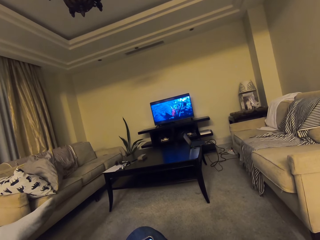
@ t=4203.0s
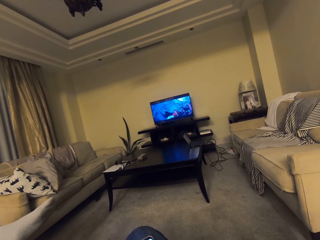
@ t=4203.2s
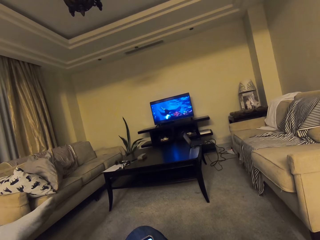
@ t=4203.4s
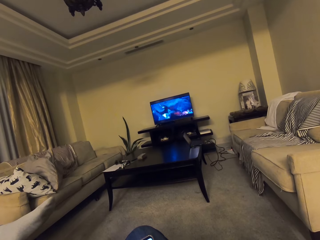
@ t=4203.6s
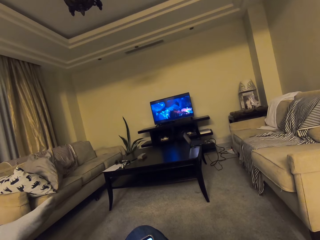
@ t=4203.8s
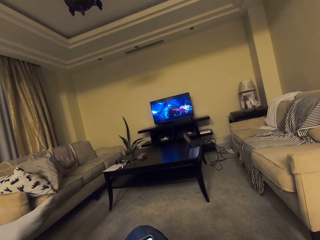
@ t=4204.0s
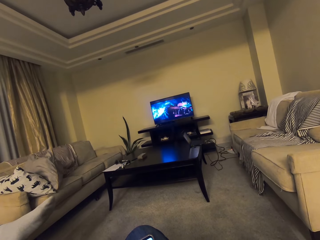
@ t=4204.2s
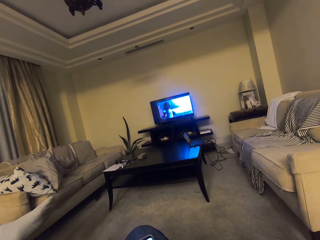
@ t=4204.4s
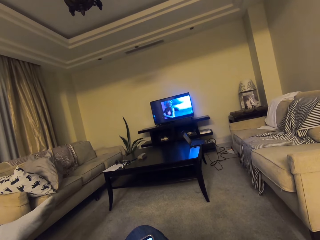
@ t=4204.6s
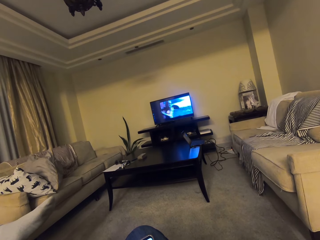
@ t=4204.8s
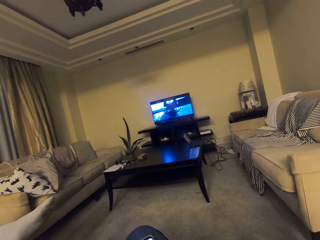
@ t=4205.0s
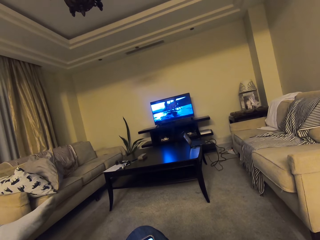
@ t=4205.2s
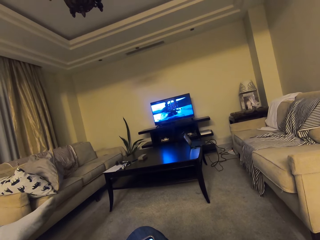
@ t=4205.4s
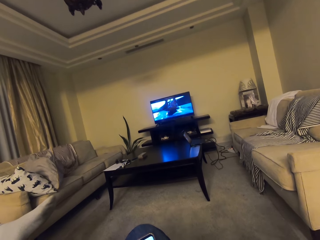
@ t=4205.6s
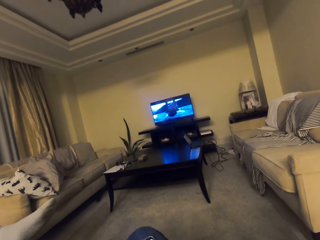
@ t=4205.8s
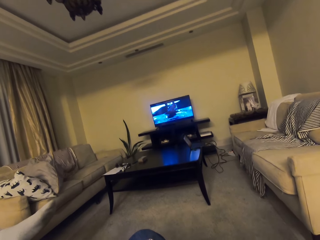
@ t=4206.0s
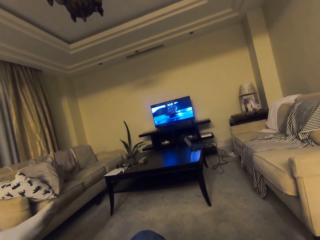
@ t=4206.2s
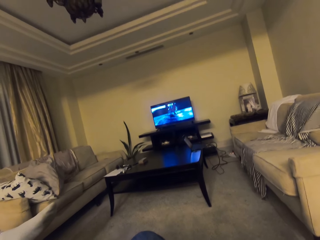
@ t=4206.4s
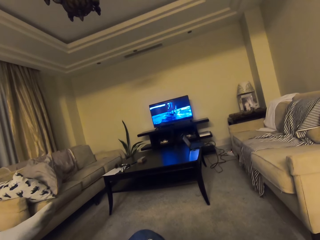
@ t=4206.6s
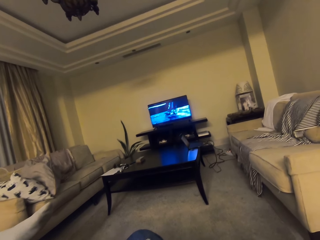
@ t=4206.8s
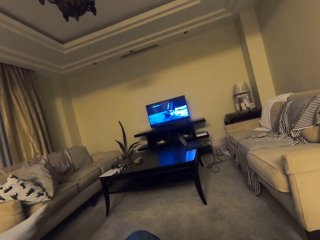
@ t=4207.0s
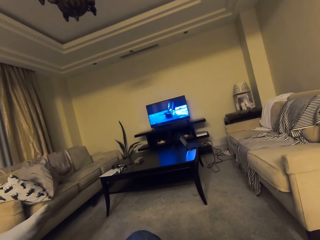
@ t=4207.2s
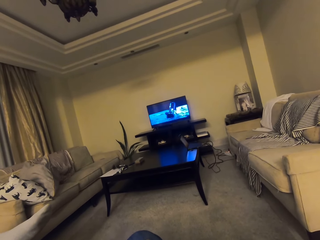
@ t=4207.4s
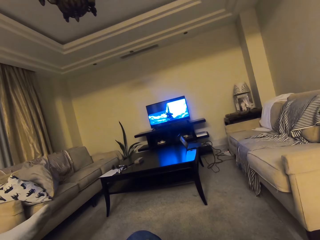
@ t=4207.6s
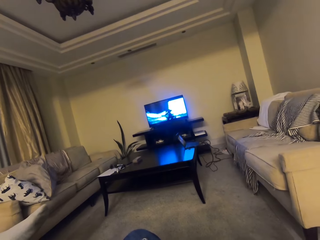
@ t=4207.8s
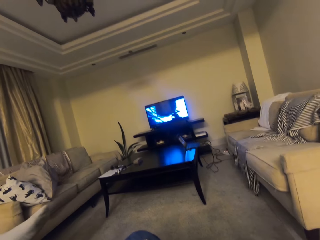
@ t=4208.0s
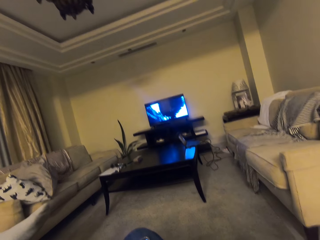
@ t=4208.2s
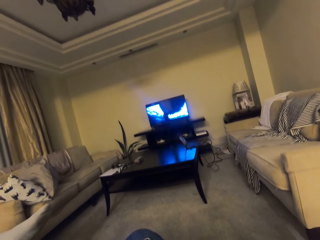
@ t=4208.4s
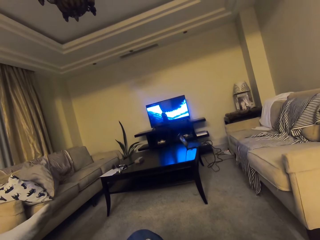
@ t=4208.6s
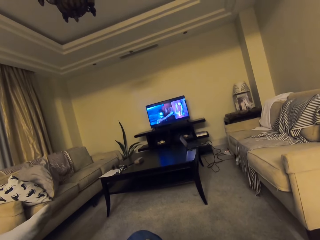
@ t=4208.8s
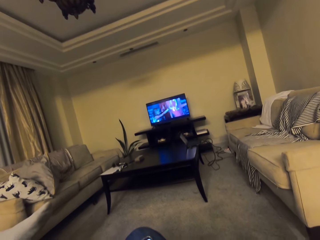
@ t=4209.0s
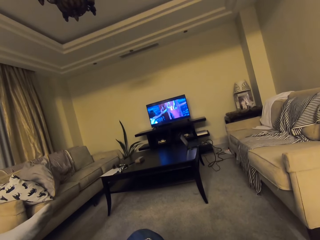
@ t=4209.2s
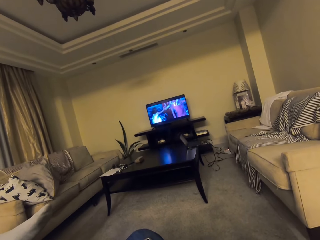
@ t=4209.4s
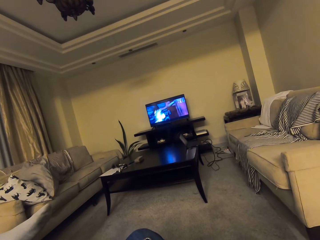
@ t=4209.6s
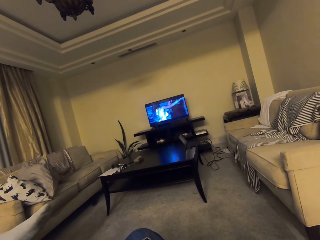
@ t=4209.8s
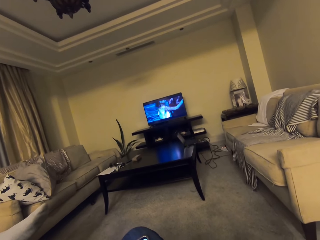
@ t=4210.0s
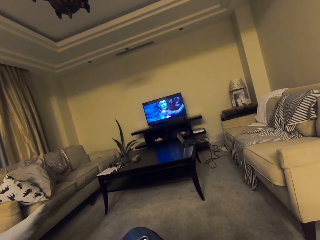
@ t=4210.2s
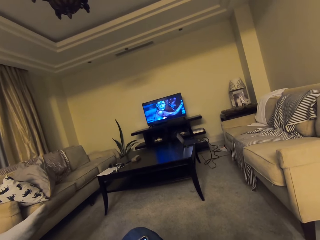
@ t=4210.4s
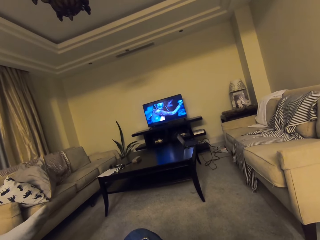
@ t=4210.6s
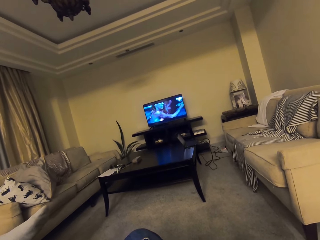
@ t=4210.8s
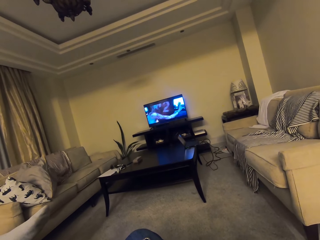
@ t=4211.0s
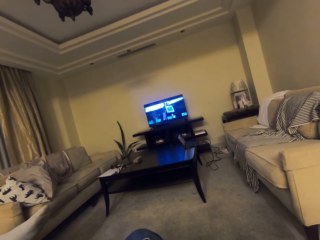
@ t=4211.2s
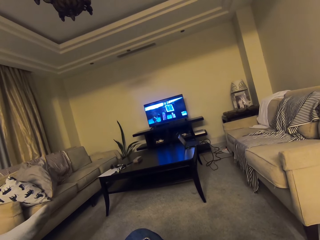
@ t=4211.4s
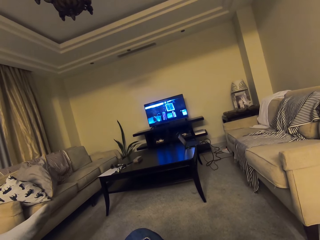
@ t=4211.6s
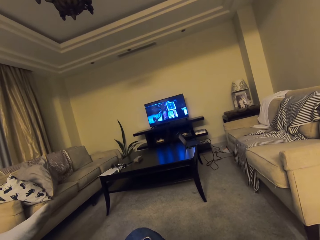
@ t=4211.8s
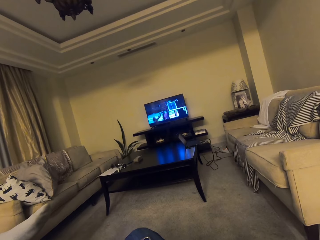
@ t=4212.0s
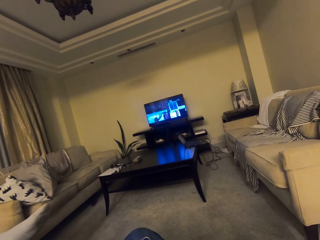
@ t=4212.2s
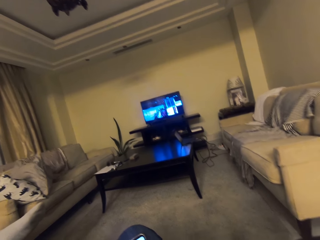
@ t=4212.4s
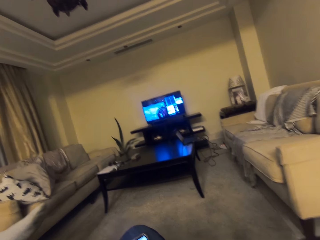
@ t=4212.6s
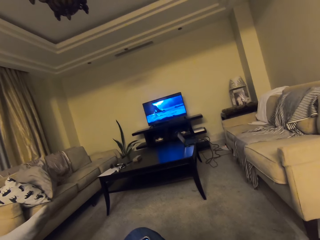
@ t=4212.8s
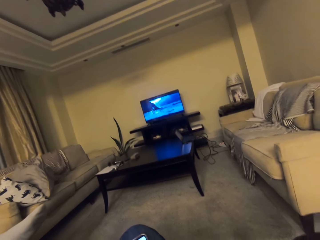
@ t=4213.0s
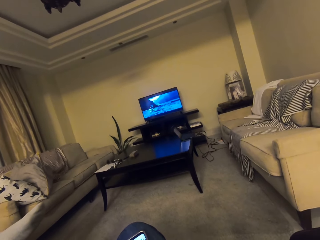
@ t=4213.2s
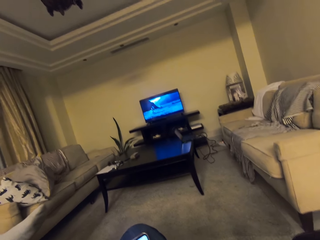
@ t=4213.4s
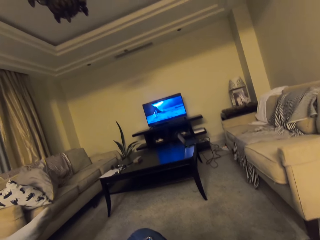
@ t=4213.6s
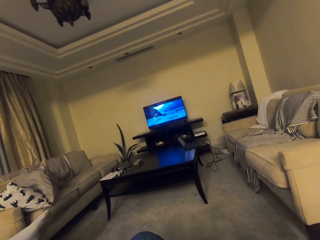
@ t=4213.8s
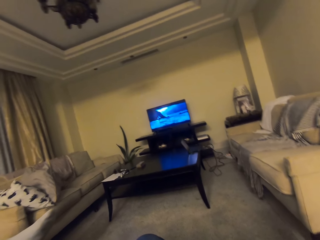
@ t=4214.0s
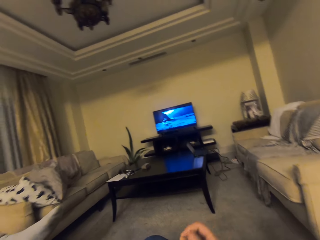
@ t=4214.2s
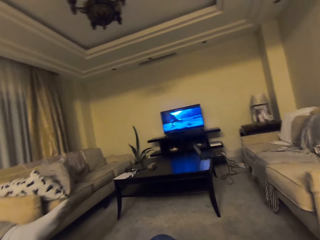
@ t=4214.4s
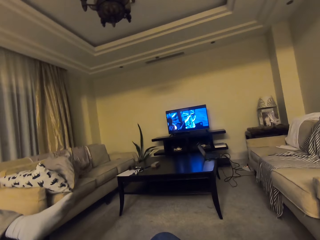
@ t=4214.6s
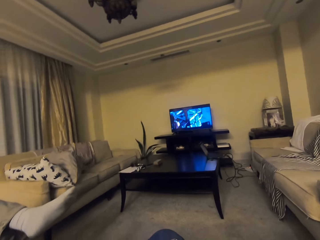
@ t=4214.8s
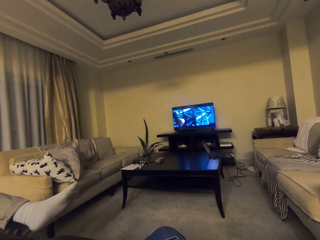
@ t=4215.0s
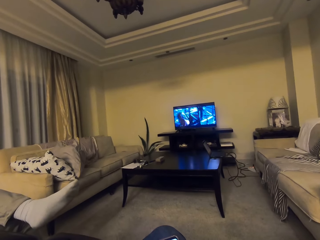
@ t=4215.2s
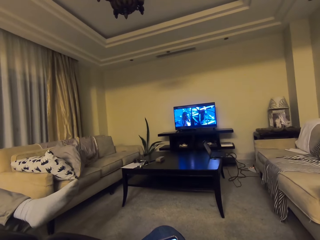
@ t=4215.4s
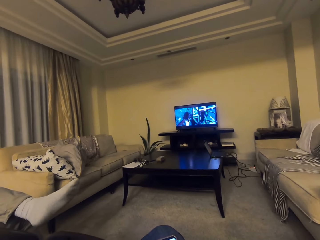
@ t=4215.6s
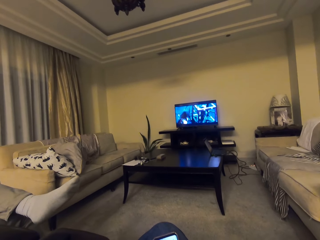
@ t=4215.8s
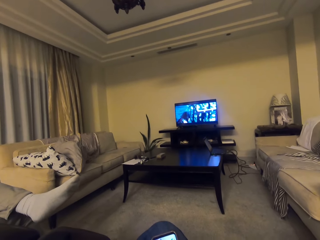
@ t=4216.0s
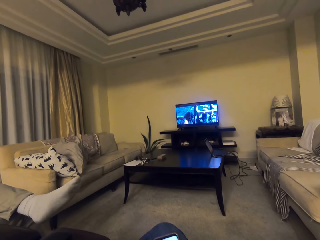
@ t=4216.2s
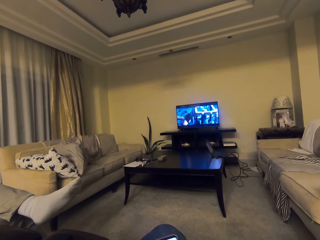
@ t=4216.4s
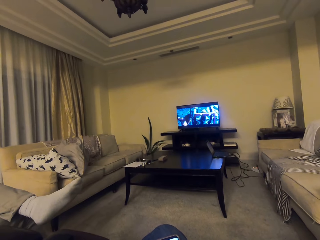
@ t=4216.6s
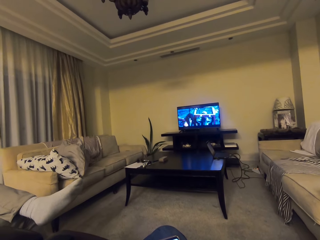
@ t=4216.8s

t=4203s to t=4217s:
The camera wearer talks through the phone with the person. They talk through the phone with the person again. They raise a hand.

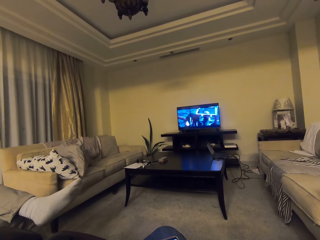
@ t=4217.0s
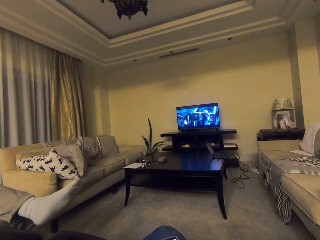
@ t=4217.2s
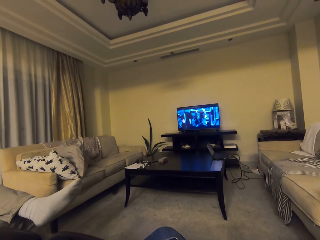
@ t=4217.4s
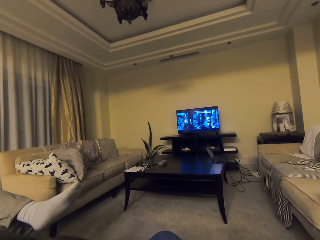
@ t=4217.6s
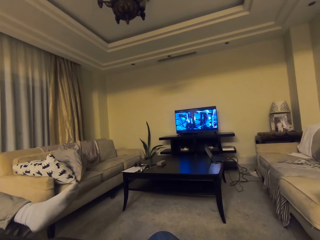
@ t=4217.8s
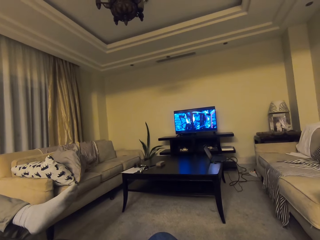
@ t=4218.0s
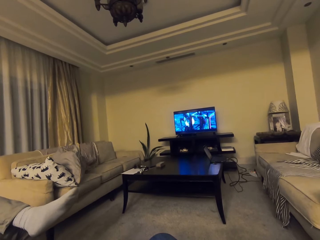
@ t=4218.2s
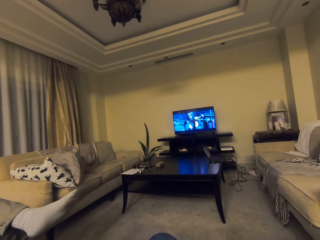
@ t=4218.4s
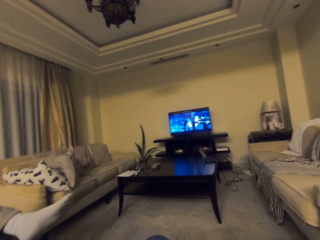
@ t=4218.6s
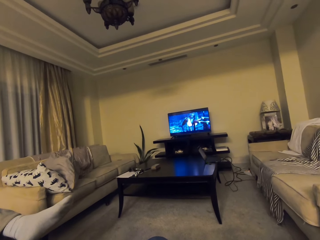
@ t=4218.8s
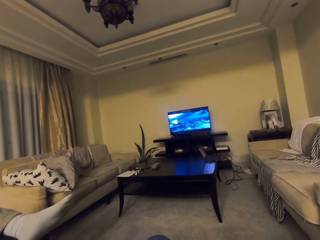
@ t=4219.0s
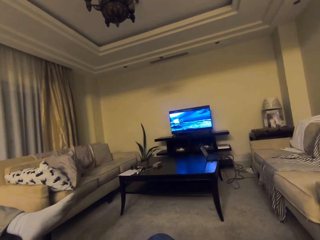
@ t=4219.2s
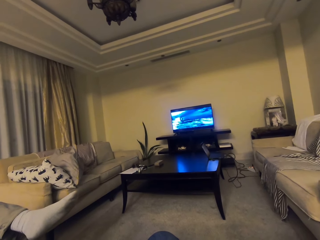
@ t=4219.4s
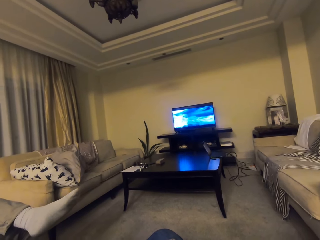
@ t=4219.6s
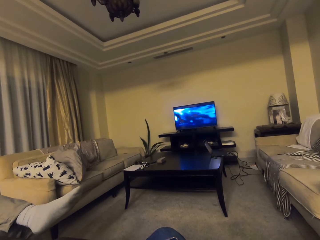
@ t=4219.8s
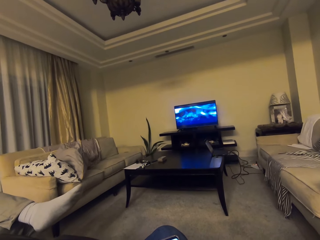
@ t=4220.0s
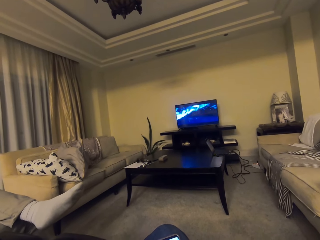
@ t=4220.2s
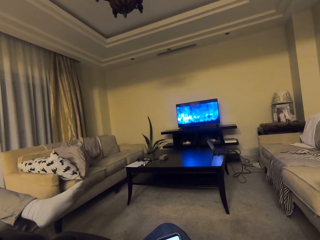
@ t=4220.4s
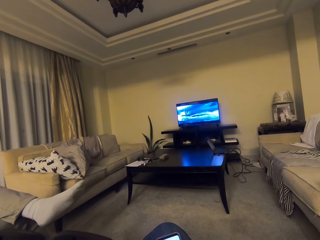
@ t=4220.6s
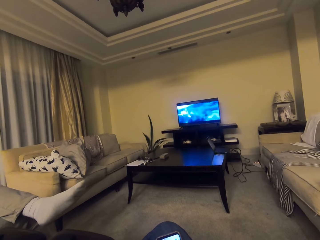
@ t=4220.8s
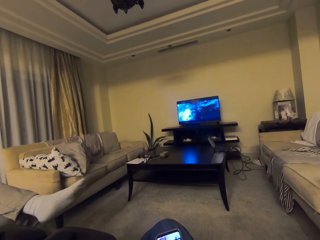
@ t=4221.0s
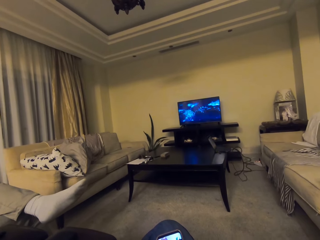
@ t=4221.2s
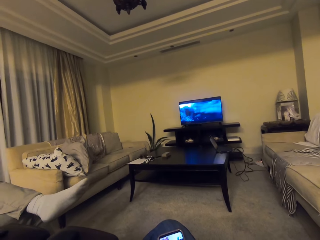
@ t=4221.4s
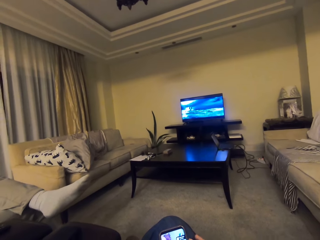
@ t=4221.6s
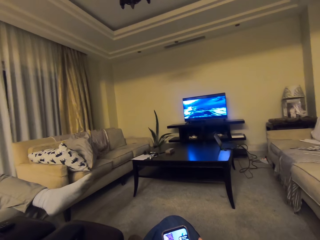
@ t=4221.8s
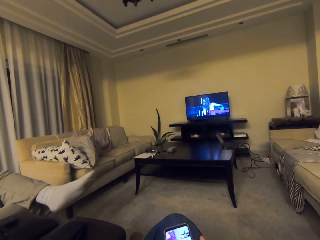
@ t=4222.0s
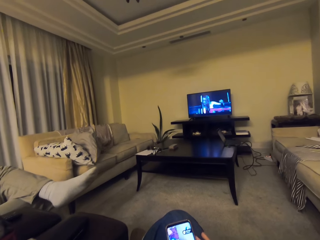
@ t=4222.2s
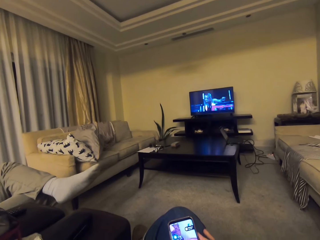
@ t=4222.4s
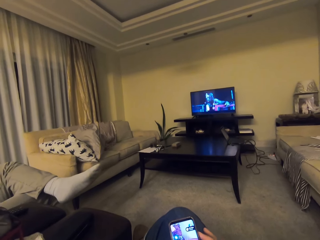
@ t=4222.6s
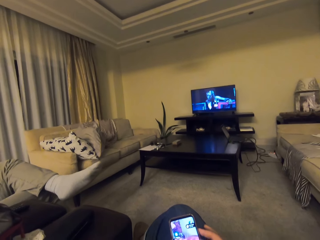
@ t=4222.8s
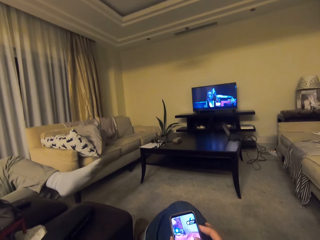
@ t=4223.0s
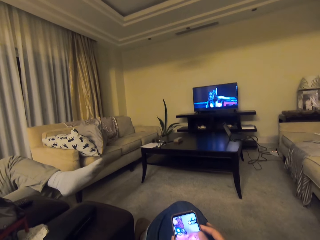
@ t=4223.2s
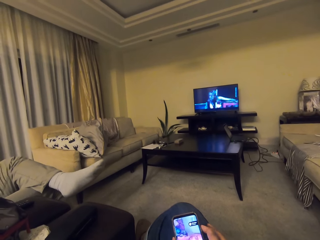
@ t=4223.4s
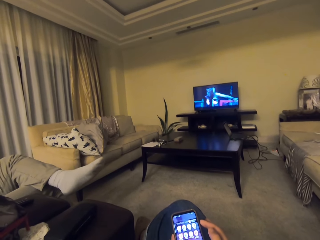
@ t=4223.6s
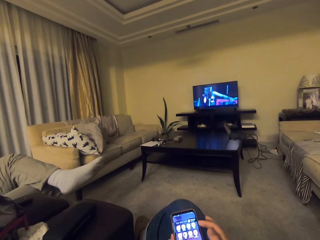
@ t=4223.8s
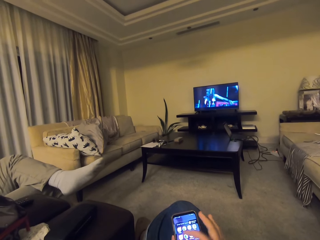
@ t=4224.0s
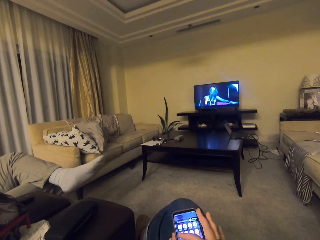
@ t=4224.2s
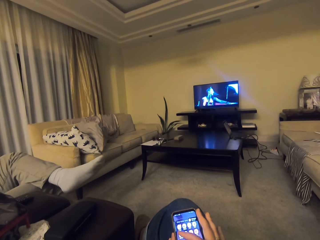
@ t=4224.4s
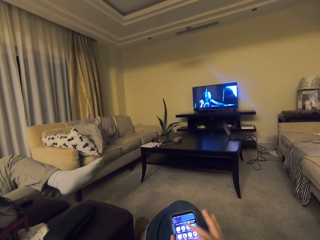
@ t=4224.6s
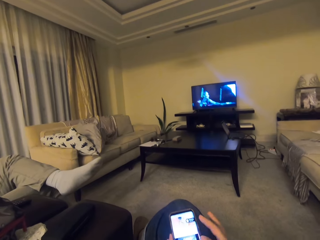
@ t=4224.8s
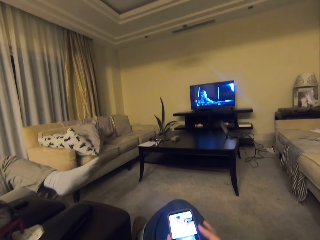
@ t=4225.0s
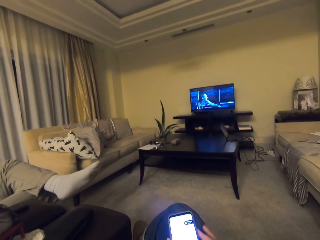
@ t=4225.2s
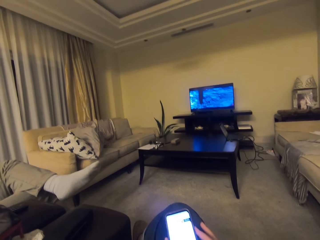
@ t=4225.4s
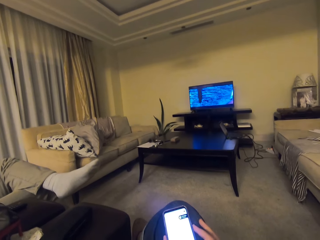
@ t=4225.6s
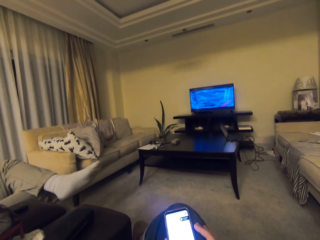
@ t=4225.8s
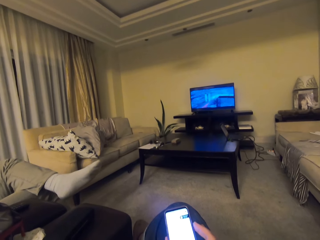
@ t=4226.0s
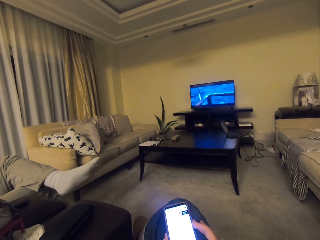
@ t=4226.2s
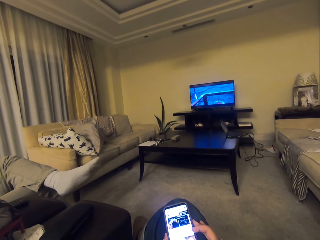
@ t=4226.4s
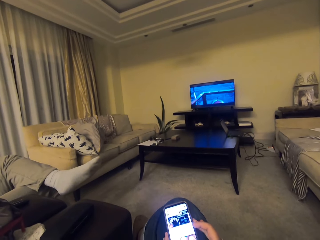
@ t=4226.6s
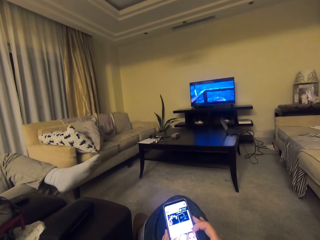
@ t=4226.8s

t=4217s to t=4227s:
The camera wearer talks through the phone with the person. They use the phone. They scroll the phone. They talk through the phone with the person. They scroll the phone.
